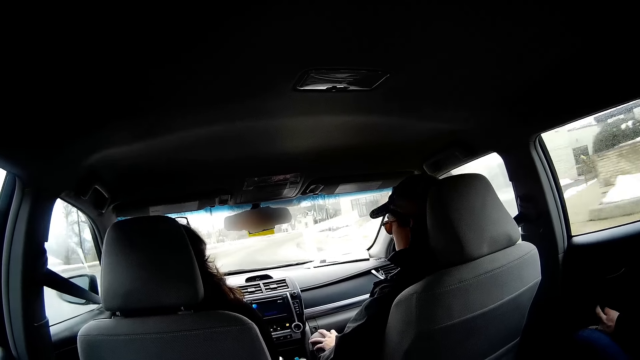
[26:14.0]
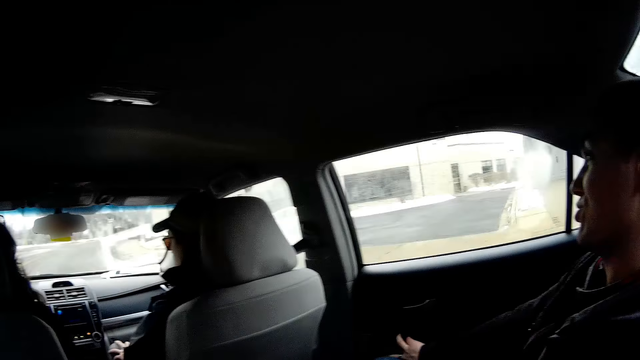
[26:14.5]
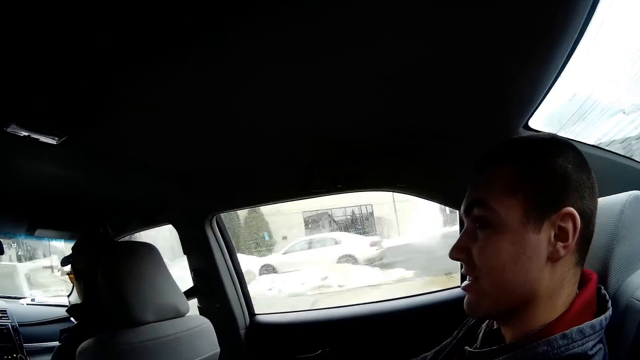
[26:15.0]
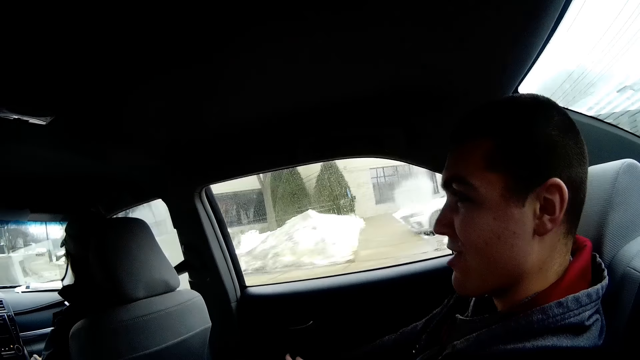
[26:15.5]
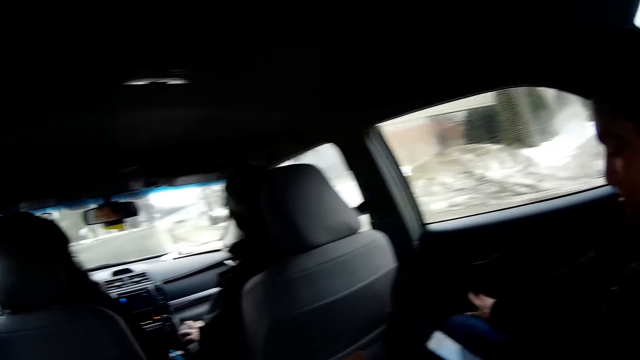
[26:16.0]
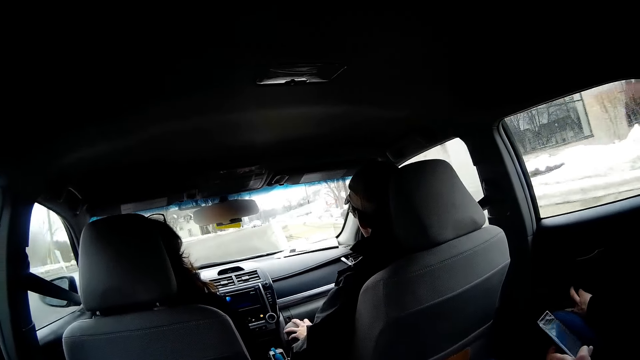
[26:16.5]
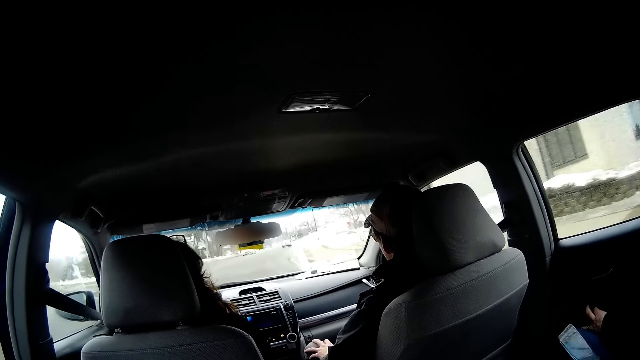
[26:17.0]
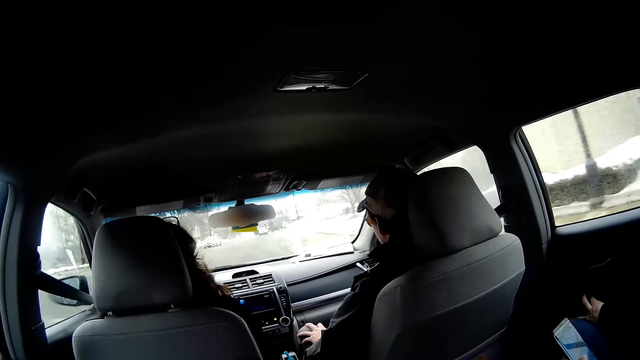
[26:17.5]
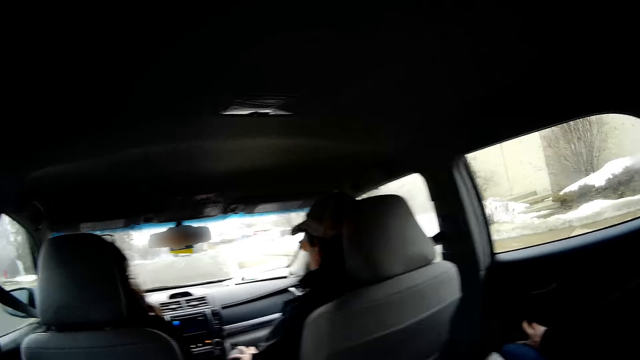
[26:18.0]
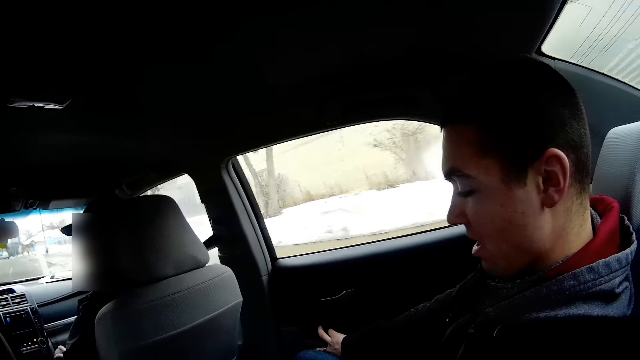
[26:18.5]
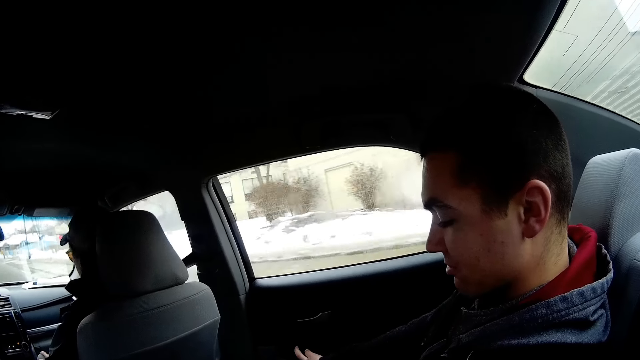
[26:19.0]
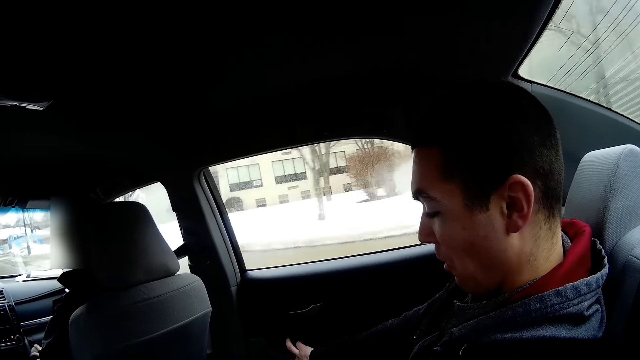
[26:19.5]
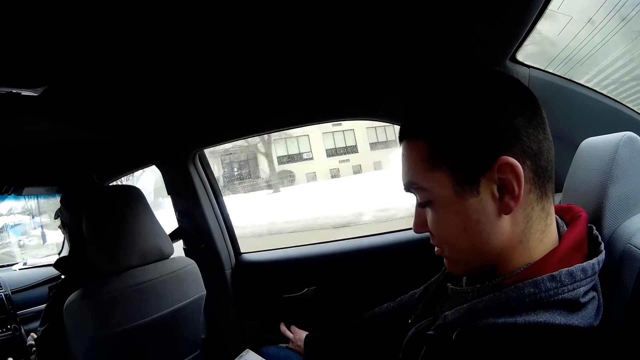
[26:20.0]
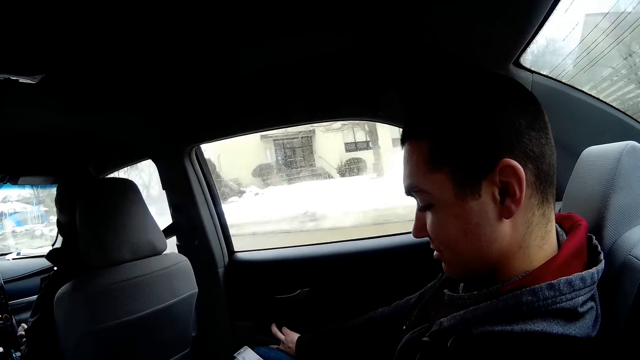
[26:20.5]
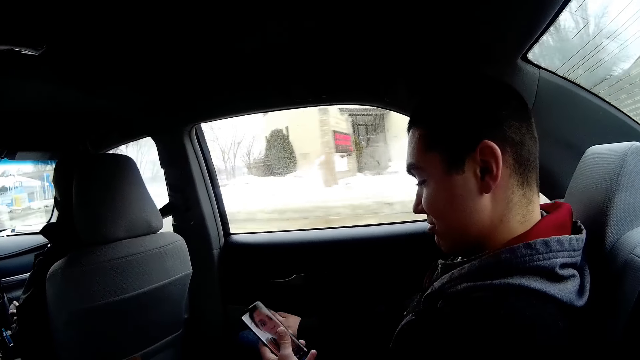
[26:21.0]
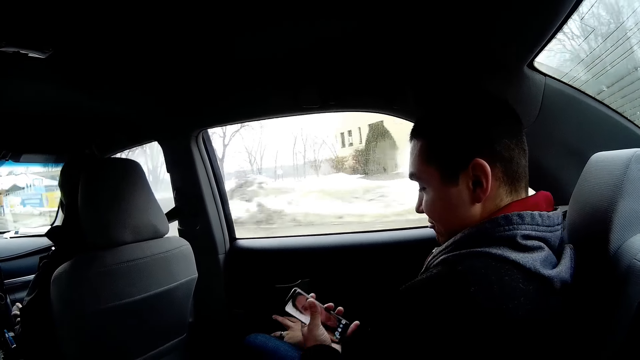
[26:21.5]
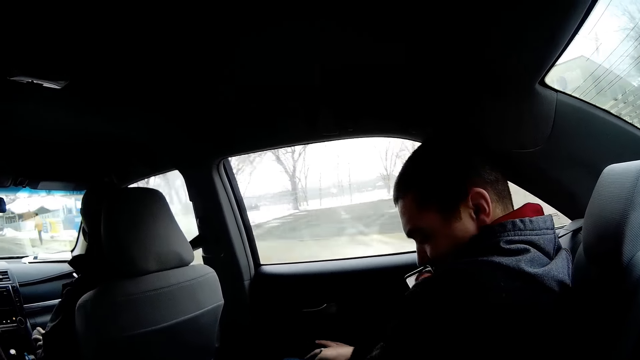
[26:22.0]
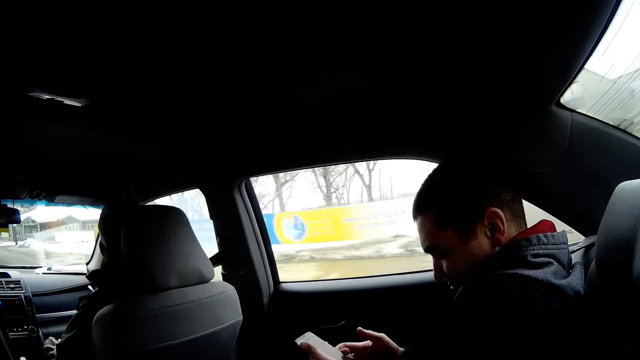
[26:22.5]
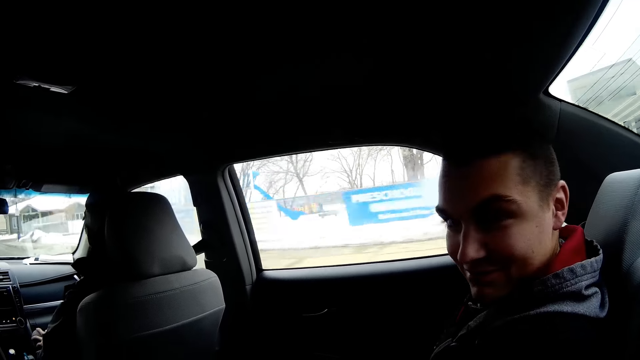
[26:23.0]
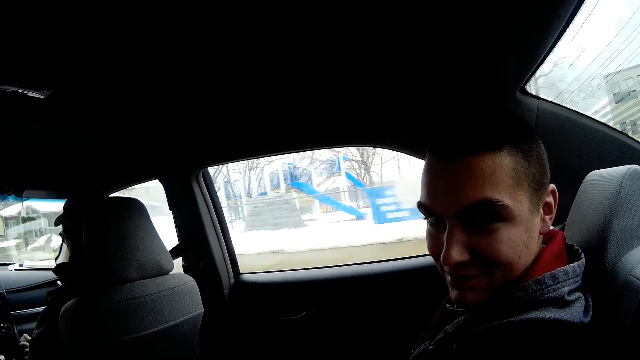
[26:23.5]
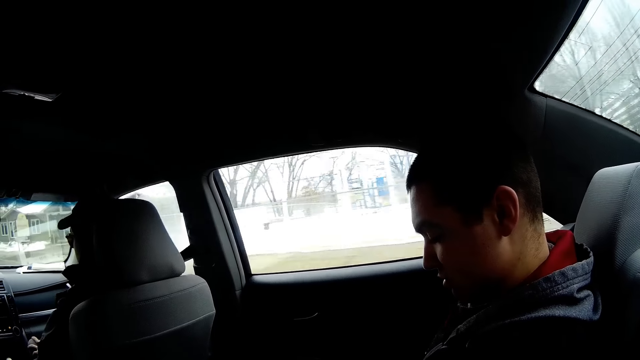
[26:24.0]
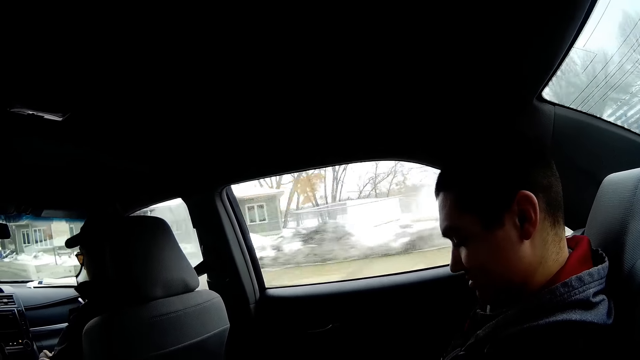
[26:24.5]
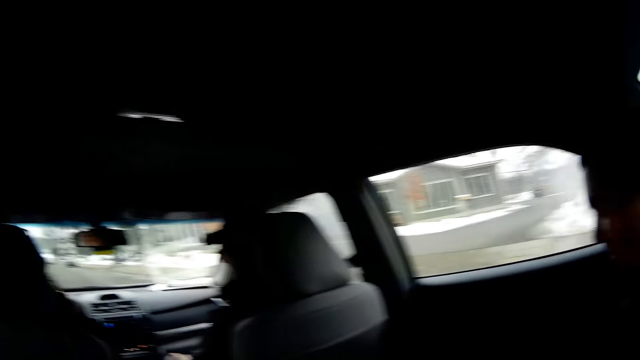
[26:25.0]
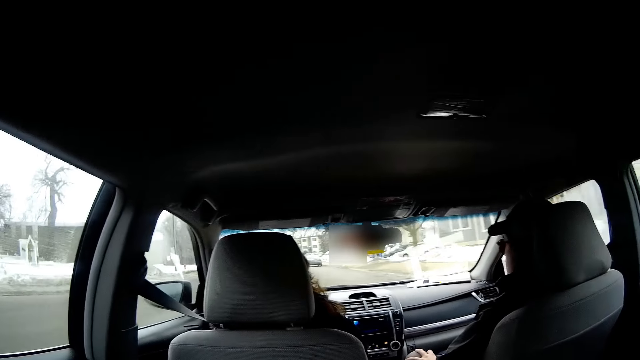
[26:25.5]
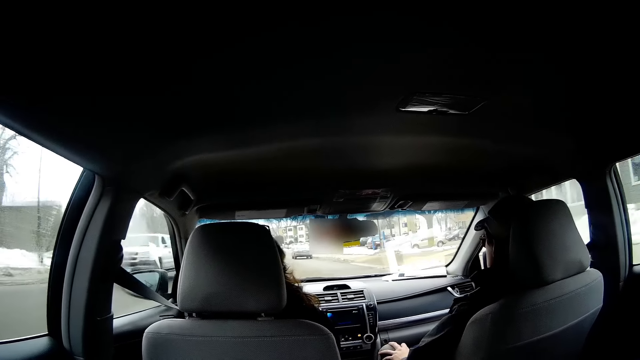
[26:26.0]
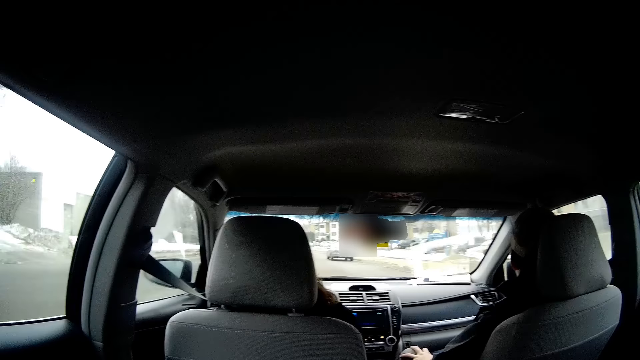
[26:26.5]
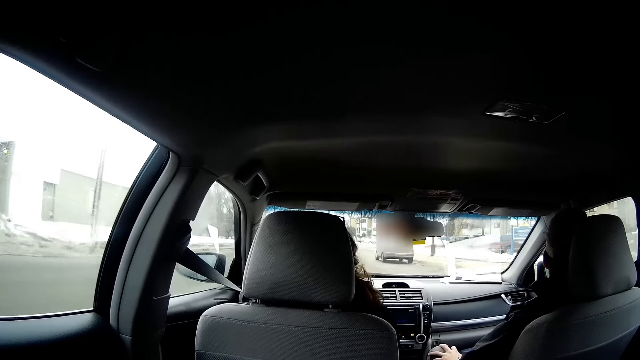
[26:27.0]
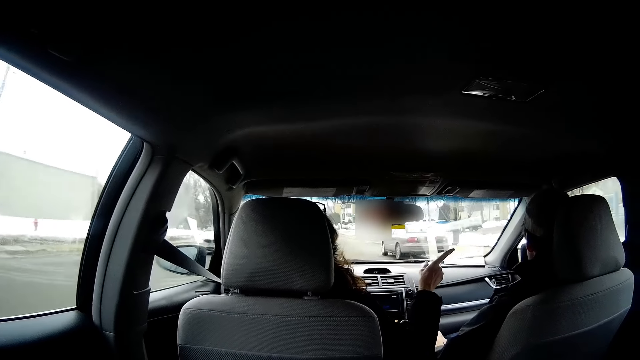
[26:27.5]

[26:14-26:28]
A person talks to the camera wearer. Another person drives the car. The first person talks to the camera wearer. A third person uses the phone and talks to the camera wearer. The second person drives the car.

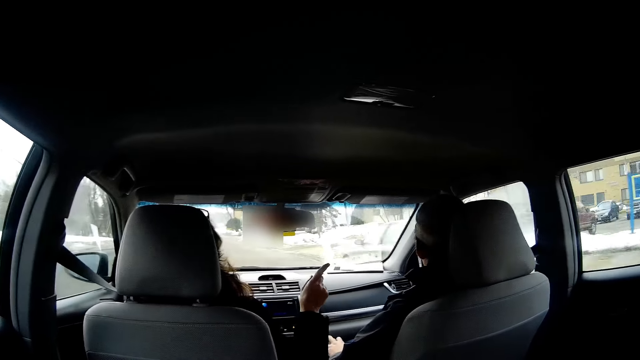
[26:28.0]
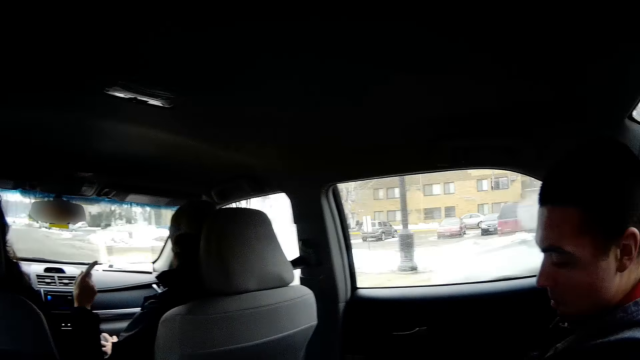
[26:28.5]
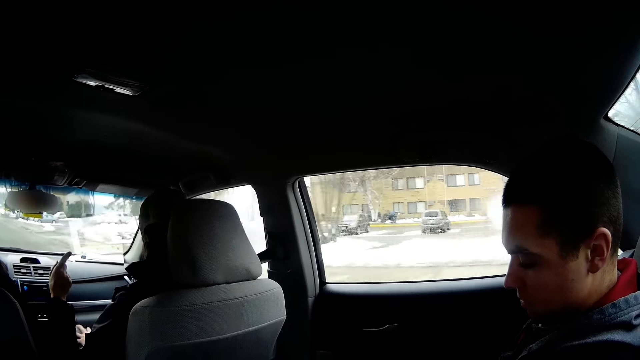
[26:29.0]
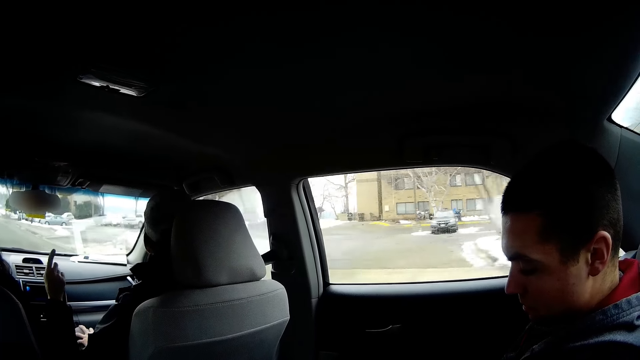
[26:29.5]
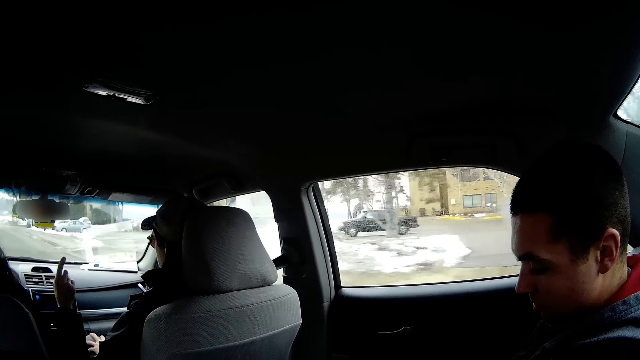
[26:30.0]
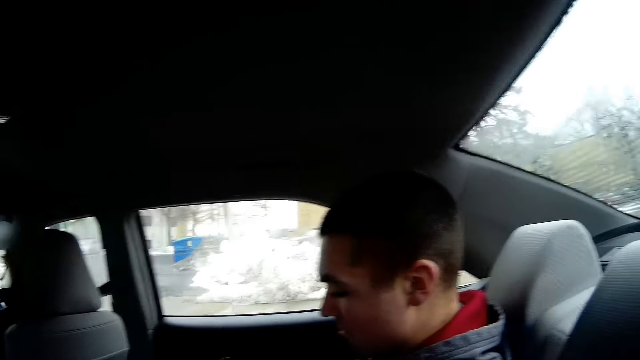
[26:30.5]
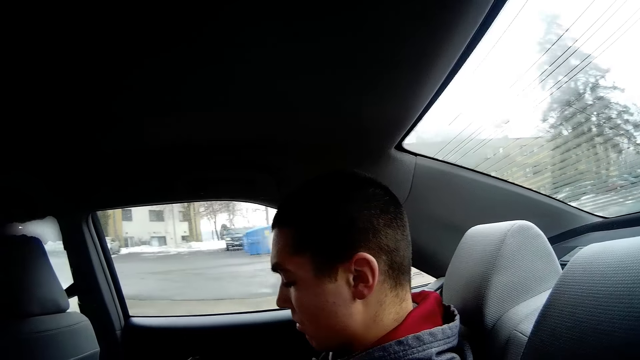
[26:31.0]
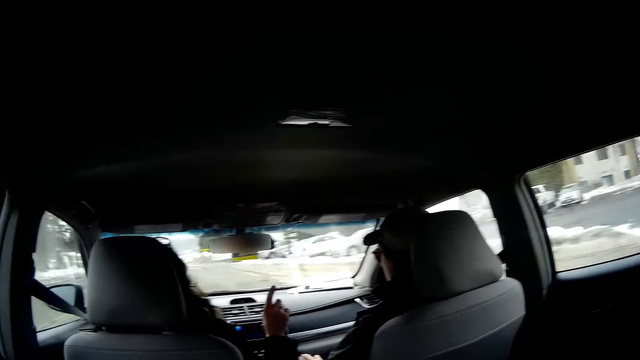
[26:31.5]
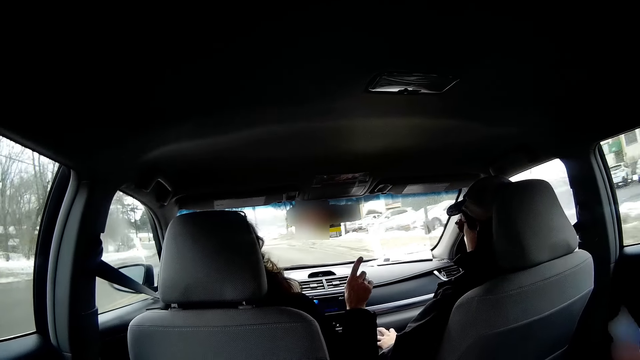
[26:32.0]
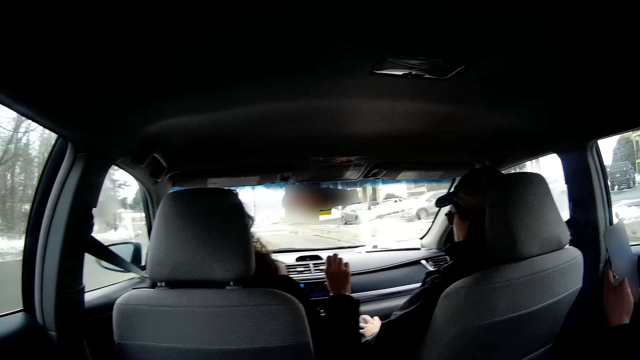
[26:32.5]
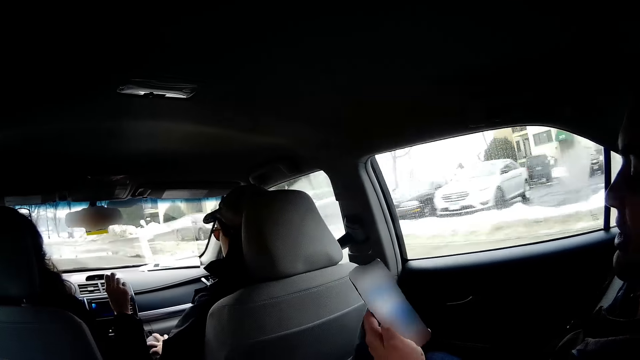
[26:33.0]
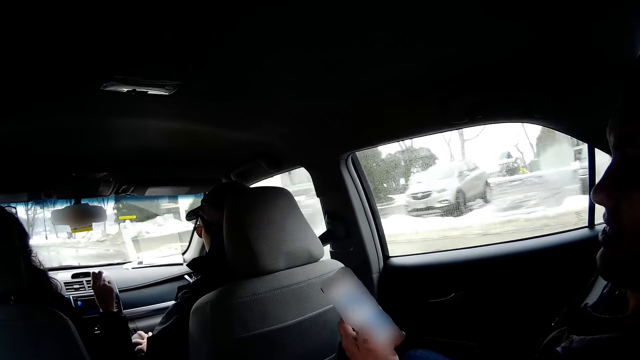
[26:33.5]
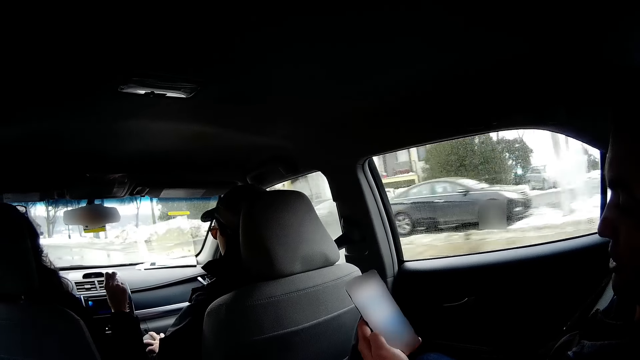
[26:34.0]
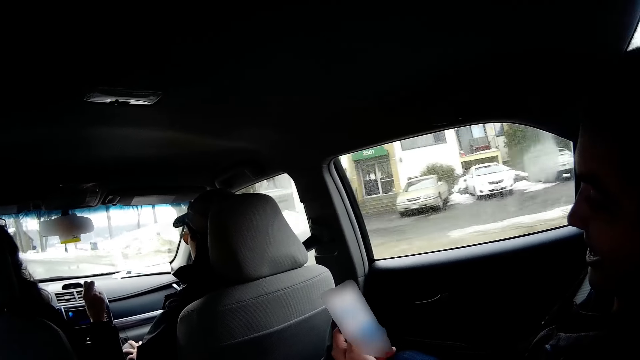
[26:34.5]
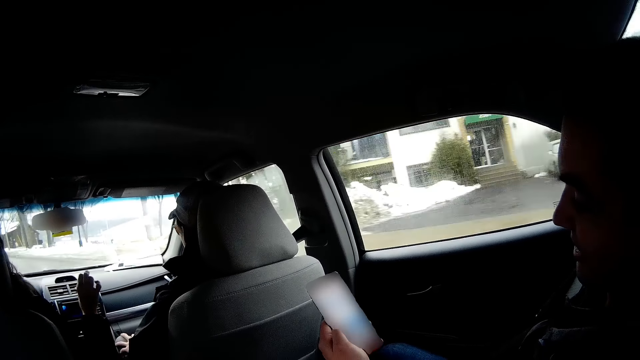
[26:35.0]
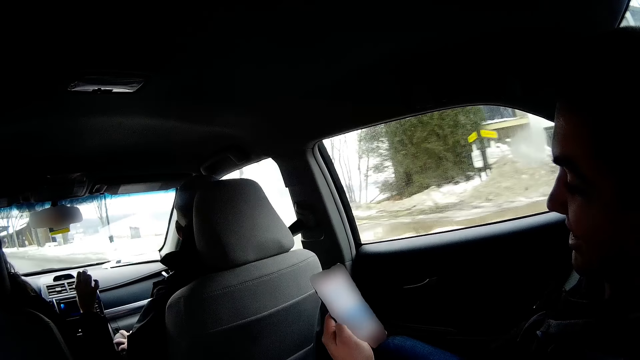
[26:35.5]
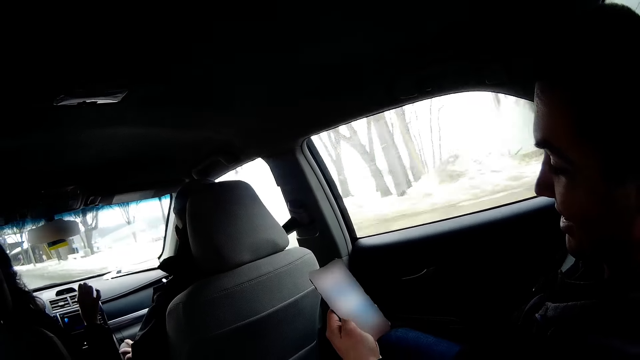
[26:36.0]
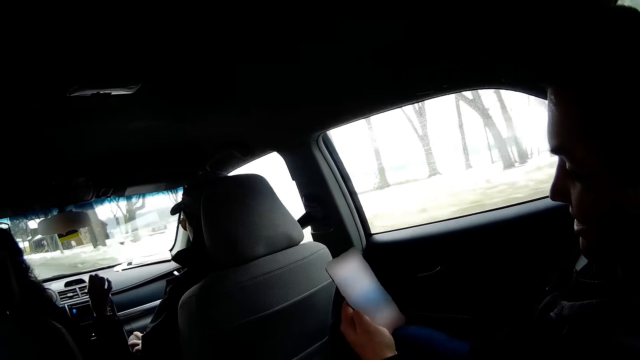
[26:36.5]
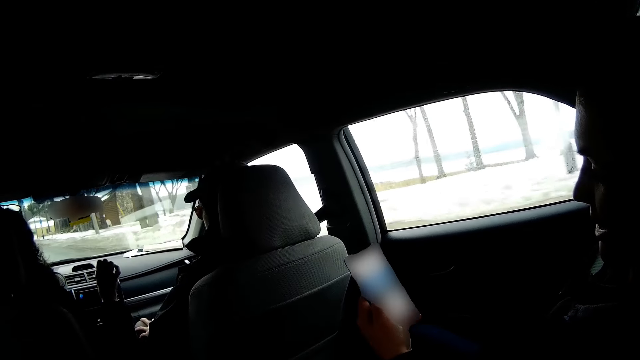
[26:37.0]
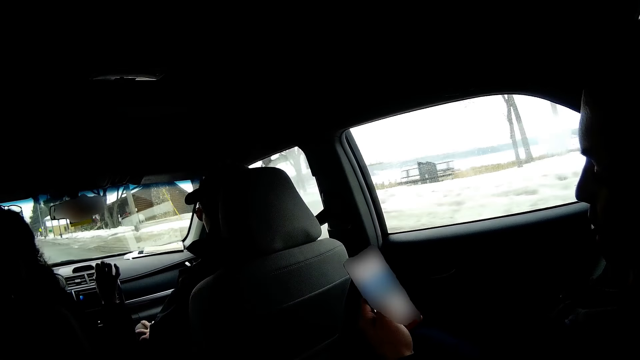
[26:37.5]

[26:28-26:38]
A person points the car. The person drives the car. Another person scrolls the phone.
